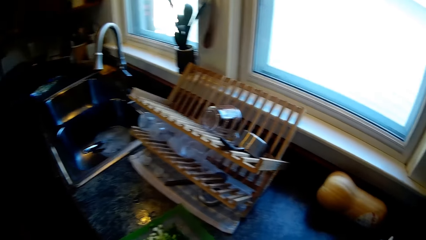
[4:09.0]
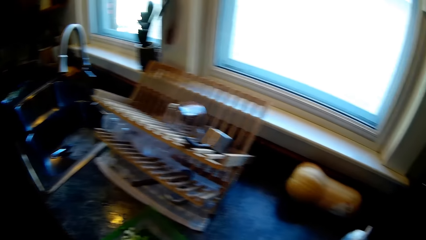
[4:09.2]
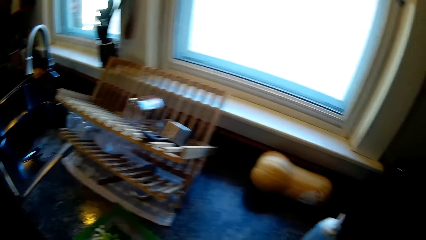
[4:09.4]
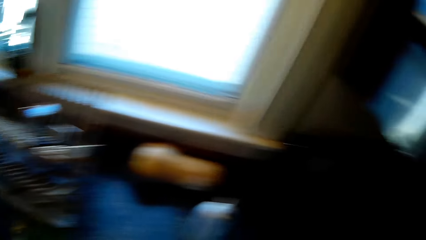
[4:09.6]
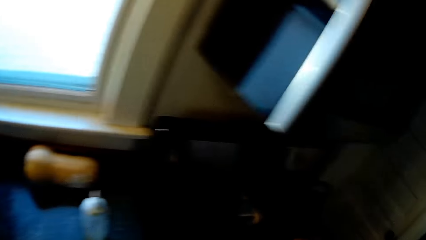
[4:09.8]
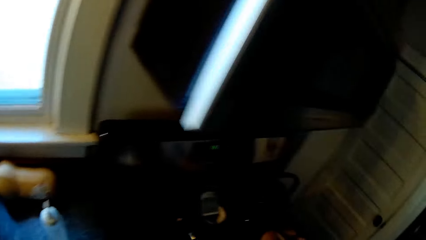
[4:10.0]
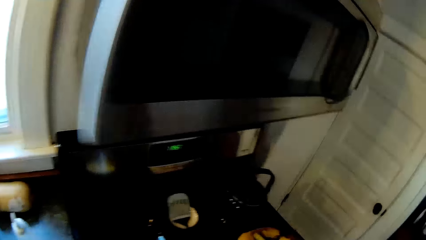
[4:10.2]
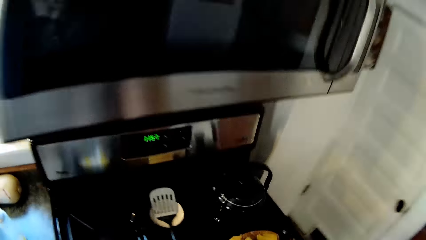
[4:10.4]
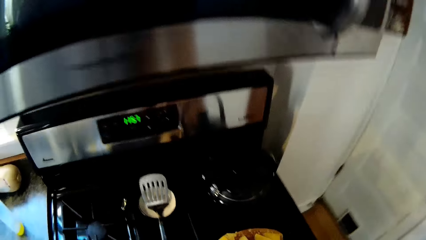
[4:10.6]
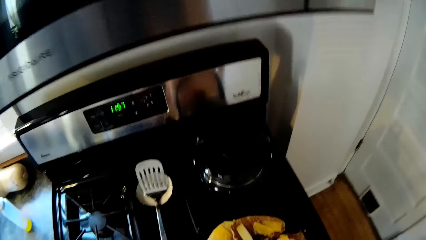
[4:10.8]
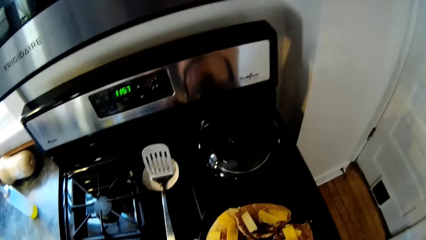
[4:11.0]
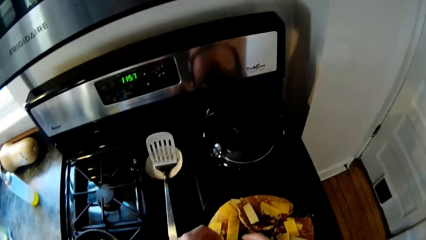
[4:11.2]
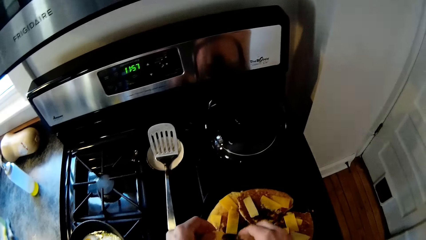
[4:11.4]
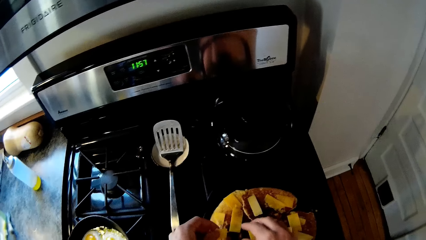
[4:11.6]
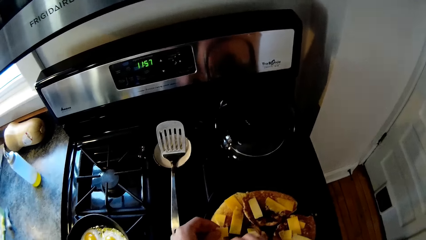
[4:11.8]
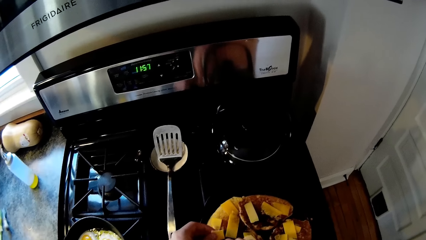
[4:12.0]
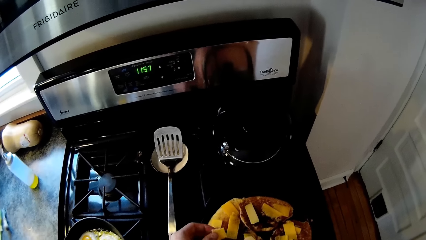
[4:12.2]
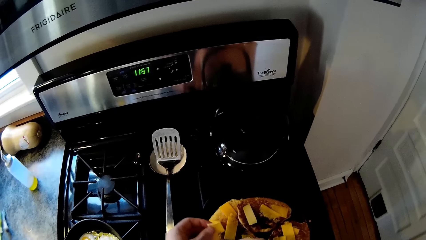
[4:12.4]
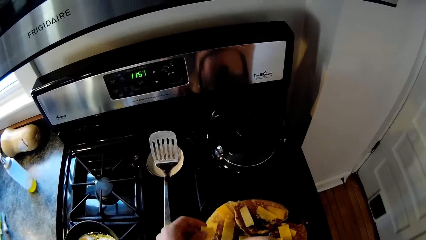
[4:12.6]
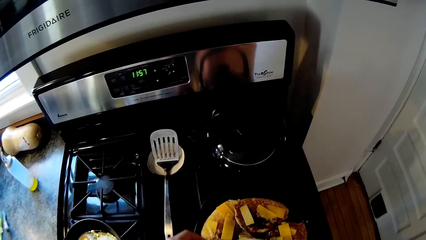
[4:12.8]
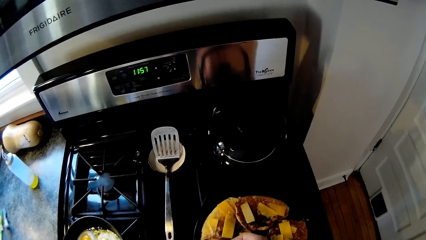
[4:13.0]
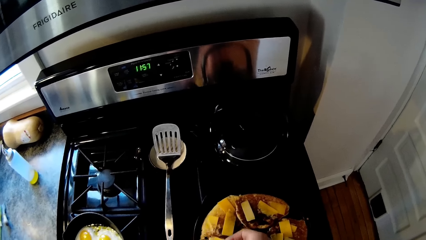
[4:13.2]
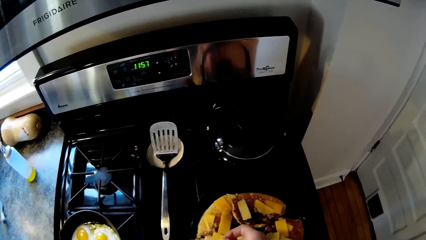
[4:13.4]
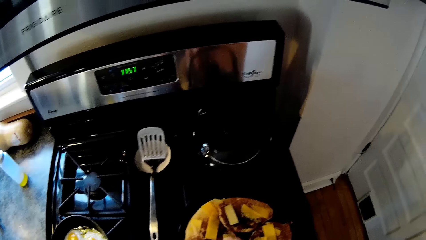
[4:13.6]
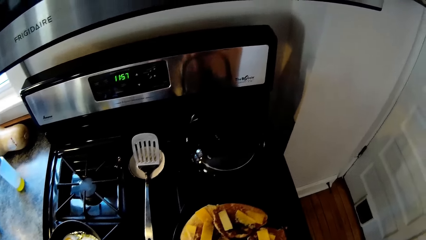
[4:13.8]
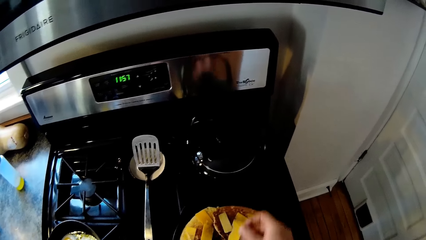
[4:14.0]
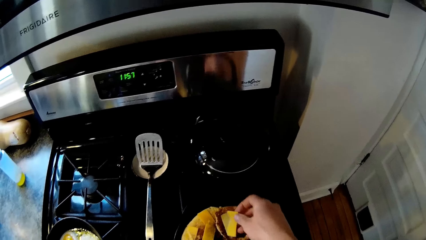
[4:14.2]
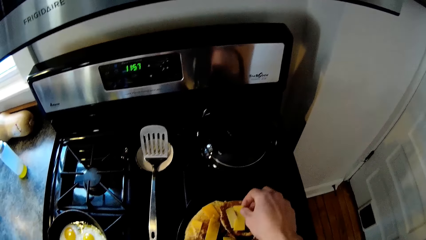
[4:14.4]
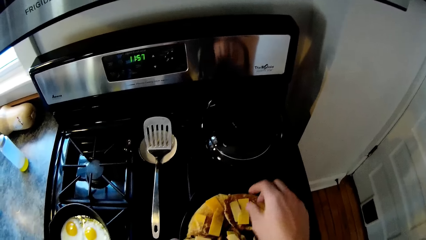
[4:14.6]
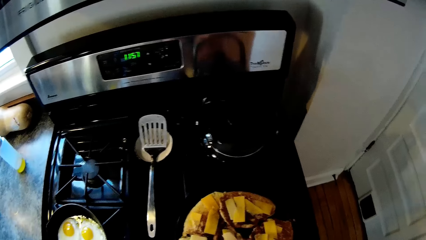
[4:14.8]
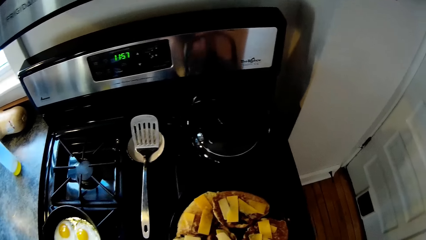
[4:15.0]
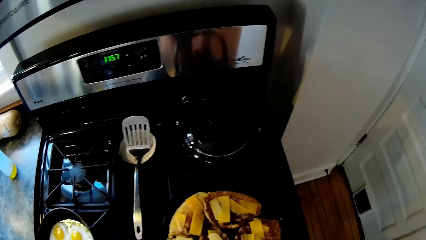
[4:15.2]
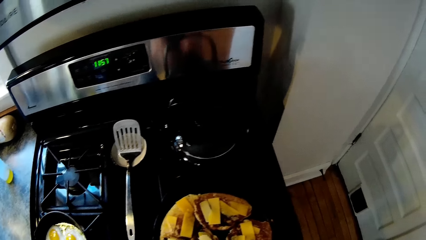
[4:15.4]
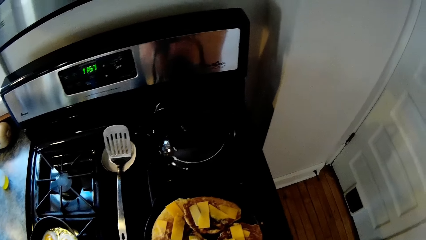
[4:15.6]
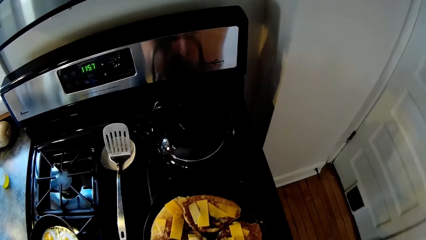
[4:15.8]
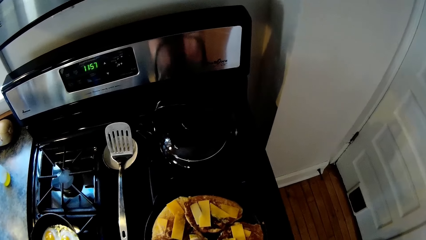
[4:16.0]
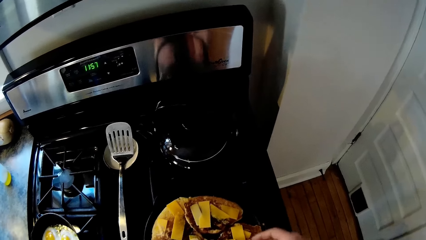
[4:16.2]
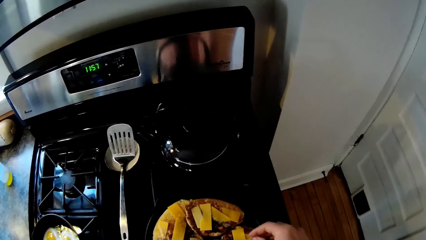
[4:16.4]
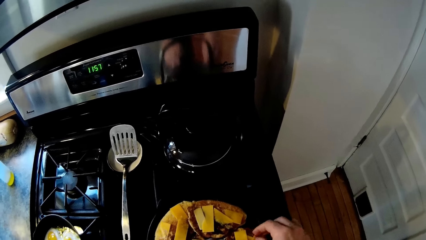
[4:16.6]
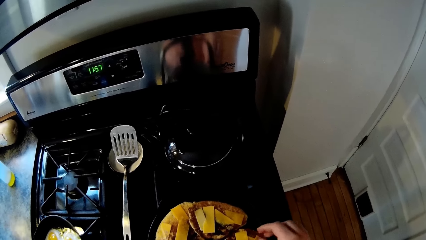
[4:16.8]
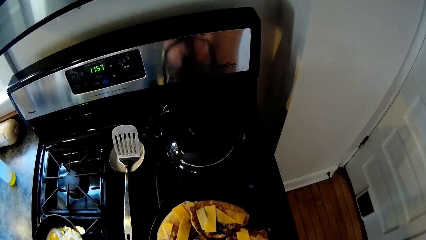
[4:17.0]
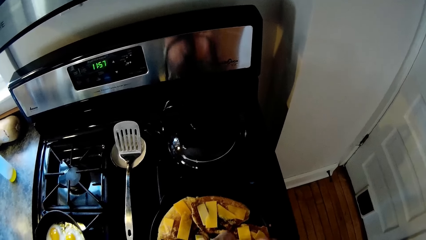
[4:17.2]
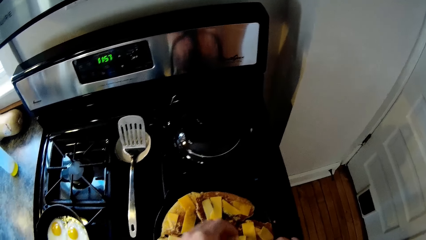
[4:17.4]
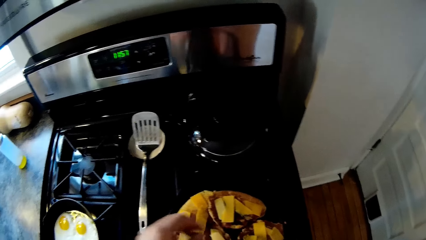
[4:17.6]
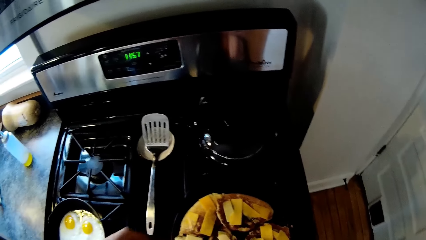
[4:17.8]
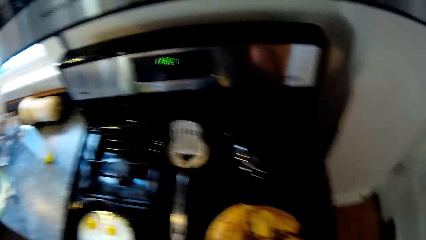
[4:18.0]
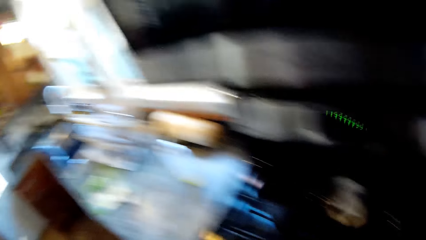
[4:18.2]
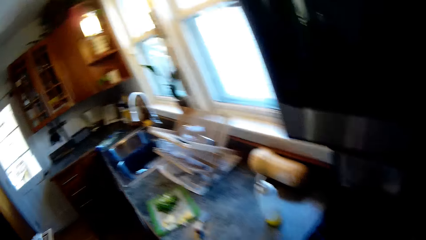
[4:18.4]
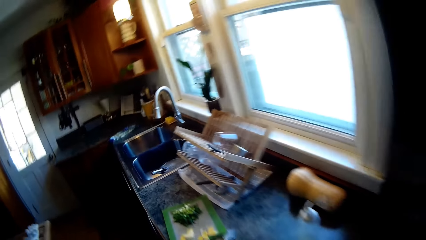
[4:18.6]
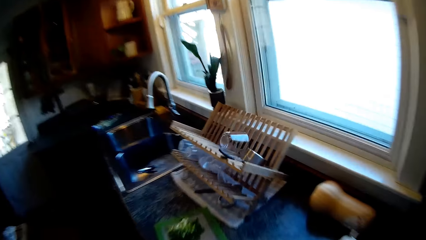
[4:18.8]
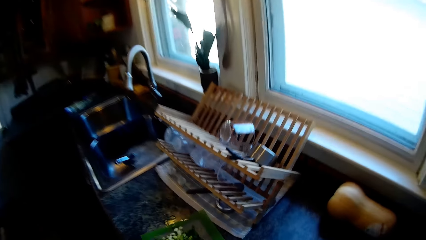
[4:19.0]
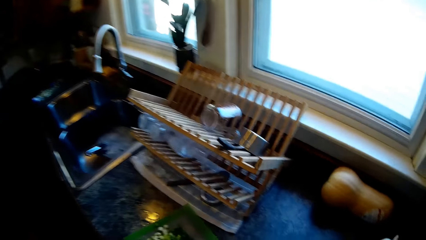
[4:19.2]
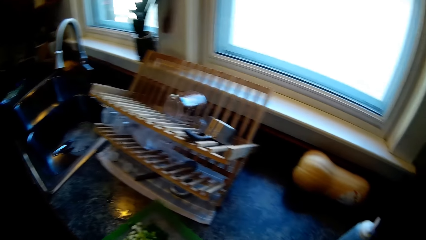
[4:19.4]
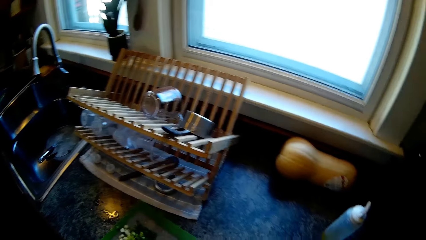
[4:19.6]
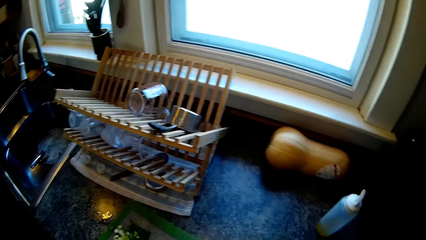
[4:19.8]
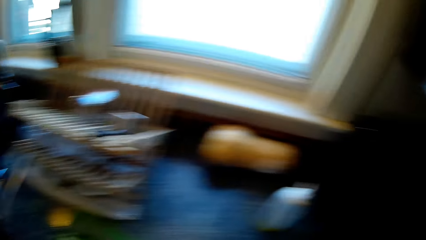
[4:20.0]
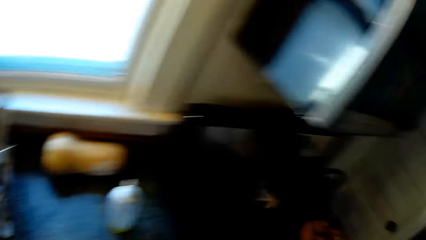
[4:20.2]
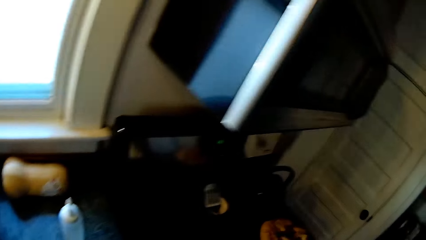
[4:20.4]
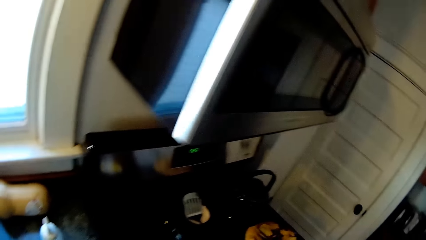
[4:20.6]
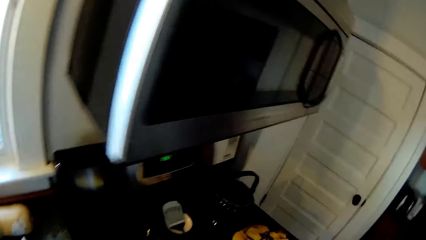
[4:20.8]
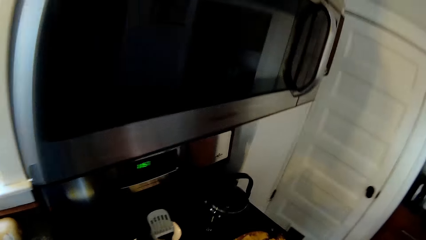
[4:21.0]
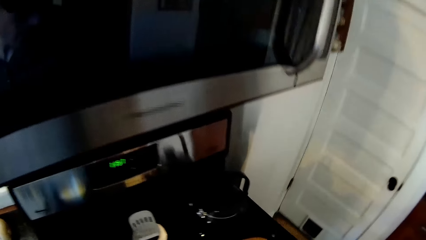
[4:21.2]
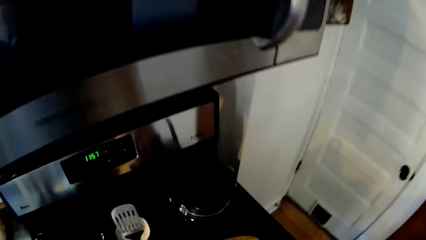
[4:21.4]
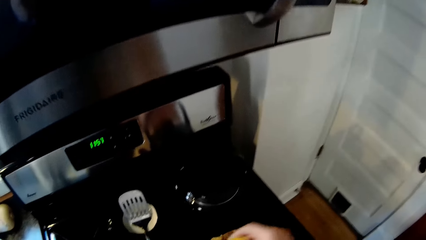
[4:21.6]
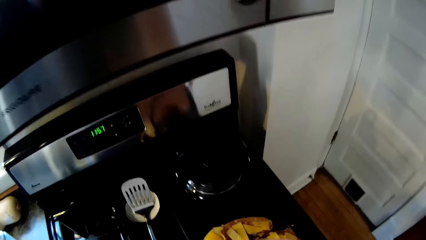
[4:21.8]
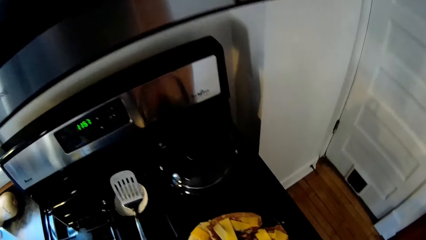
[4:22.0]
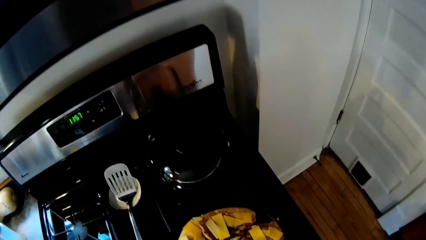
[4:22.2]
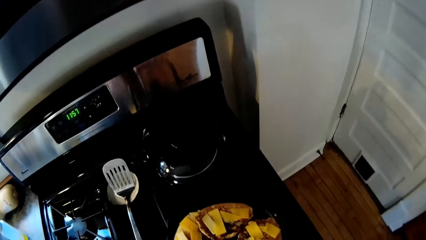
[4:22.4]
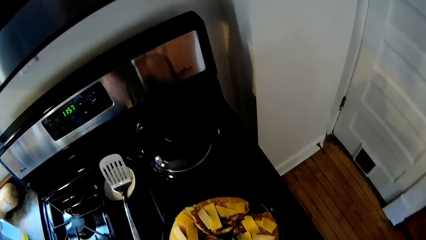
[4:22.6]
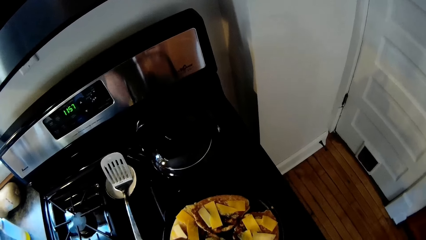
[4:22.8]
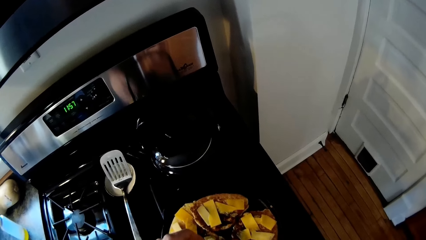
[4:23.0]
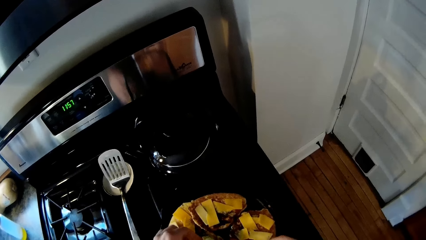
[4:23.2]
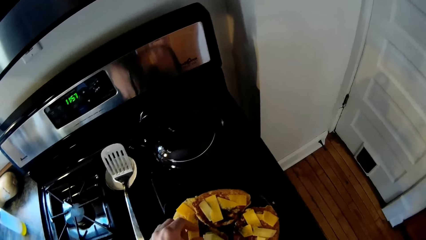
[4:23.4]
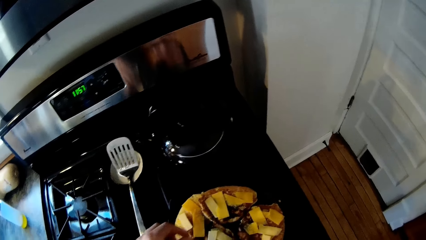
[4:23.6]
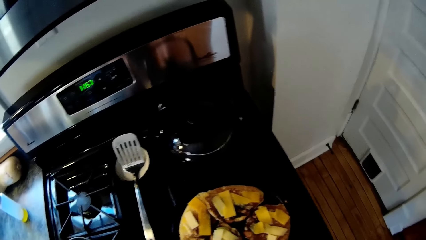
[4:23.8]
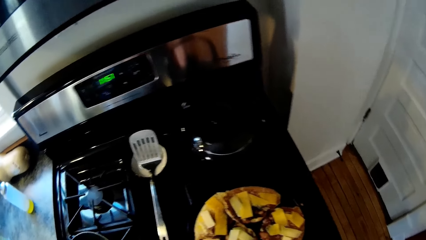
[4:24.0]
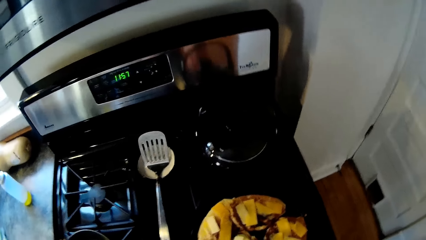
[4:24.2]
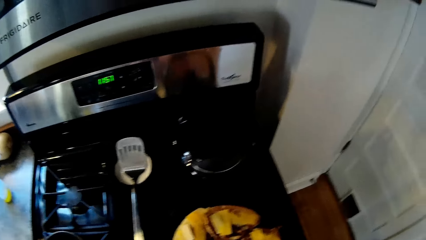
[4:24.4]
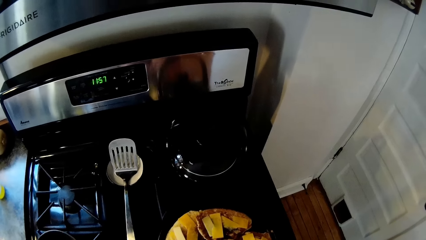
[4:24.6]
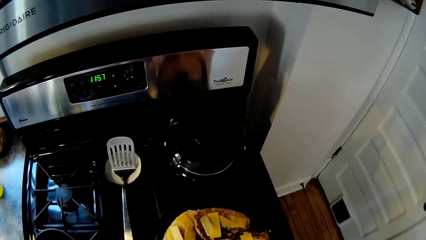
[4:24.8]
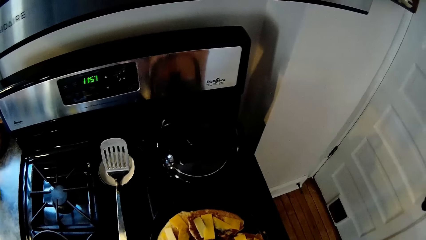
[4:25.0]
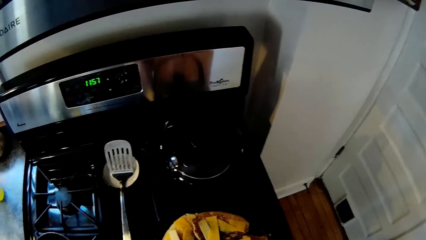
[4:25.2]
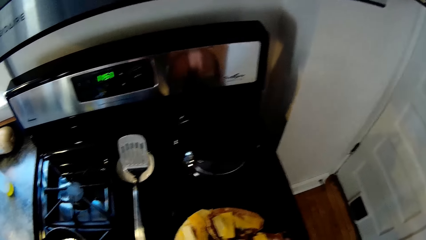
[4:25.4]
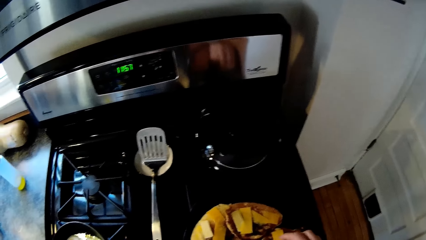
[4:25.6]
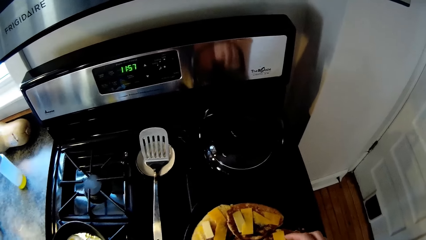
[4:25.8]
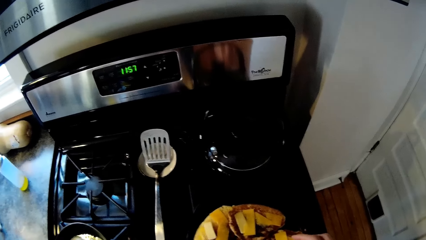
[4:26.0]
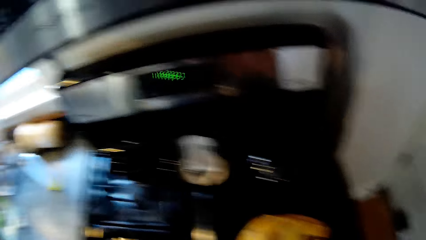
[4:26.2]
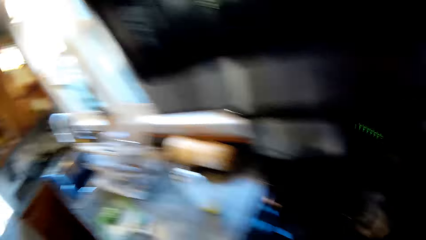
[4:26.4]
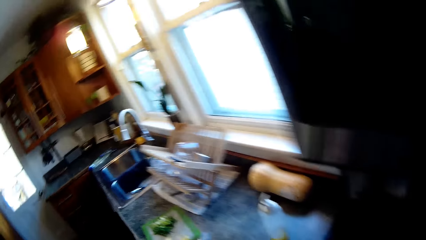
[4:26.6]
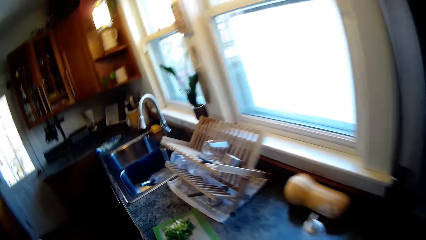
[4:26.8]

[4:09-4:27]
The camera wearer cuts some cheese on the pancakes with both hands.
